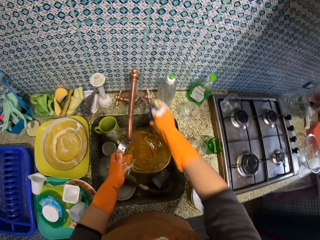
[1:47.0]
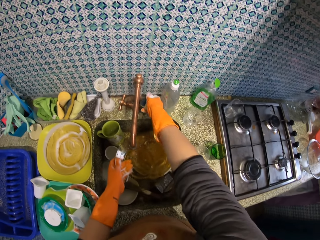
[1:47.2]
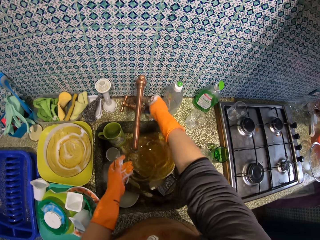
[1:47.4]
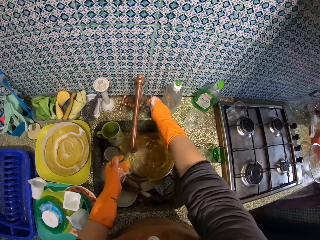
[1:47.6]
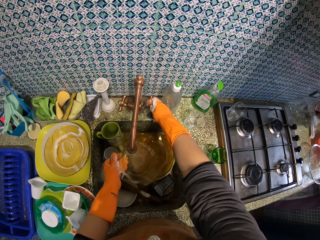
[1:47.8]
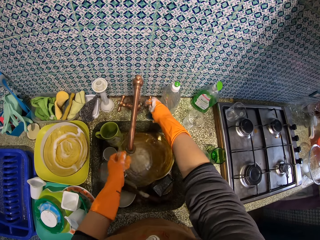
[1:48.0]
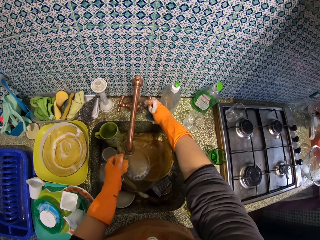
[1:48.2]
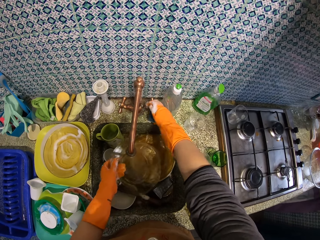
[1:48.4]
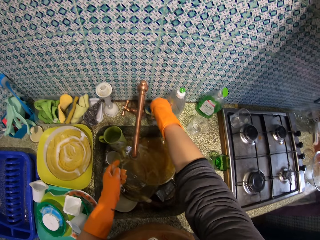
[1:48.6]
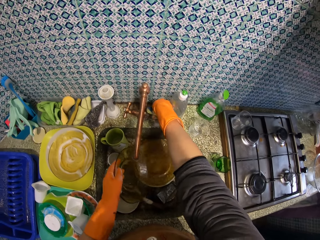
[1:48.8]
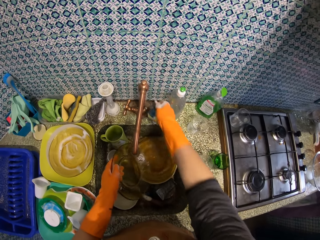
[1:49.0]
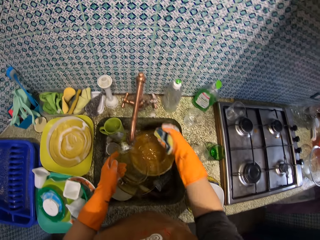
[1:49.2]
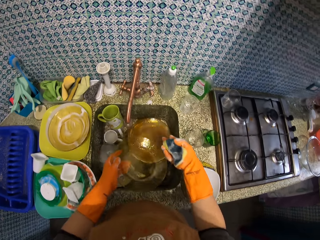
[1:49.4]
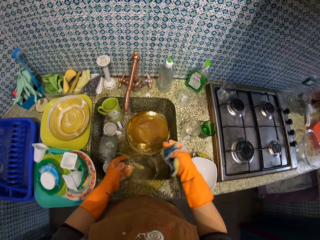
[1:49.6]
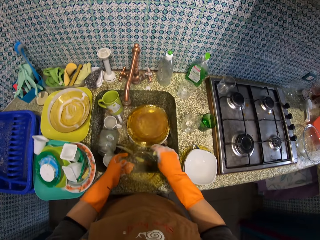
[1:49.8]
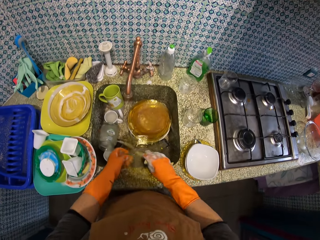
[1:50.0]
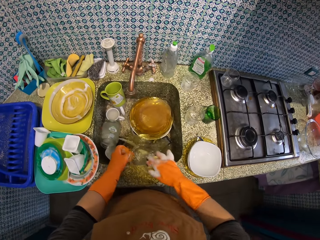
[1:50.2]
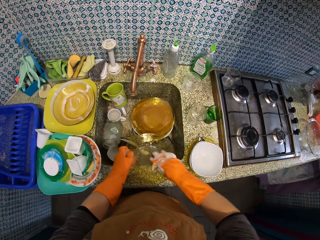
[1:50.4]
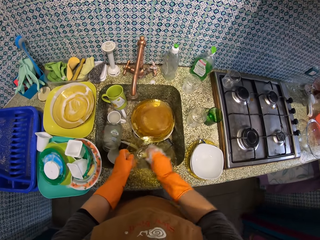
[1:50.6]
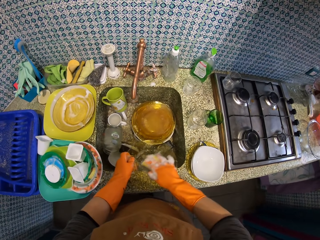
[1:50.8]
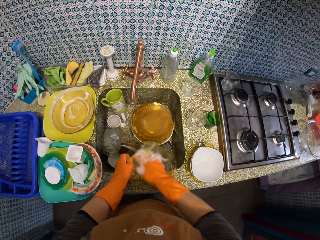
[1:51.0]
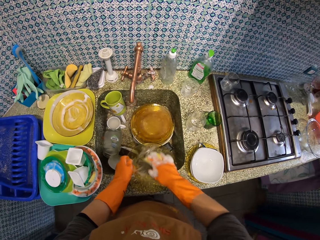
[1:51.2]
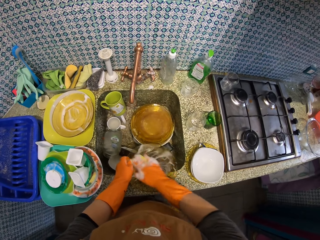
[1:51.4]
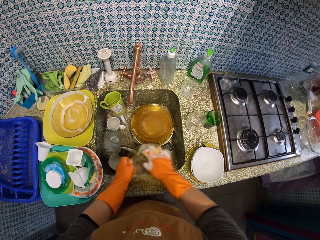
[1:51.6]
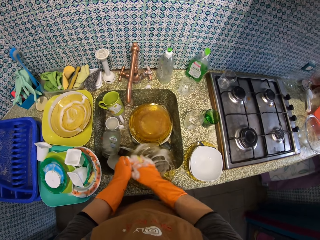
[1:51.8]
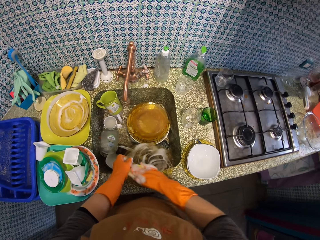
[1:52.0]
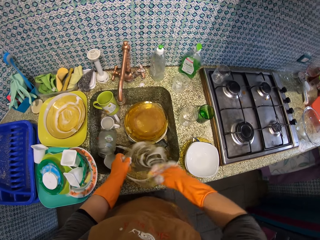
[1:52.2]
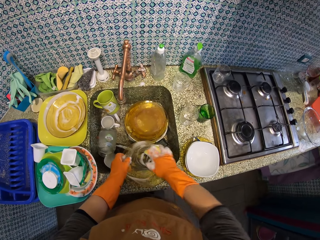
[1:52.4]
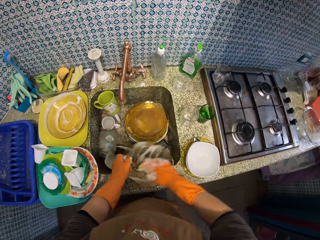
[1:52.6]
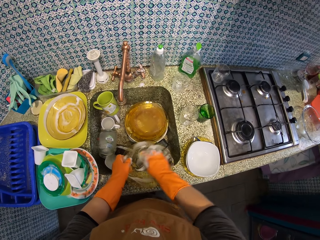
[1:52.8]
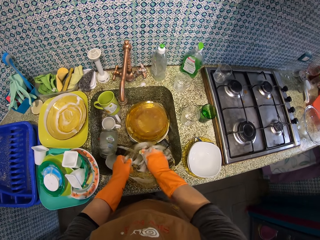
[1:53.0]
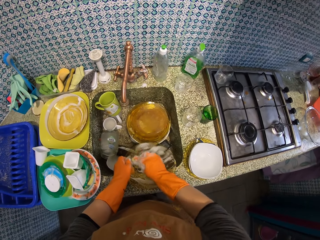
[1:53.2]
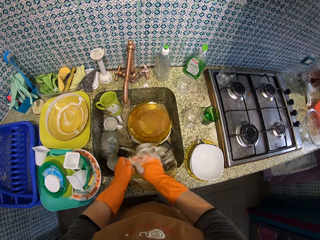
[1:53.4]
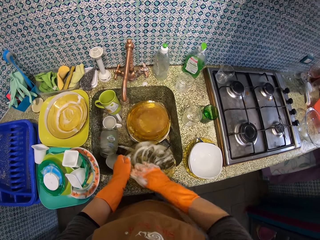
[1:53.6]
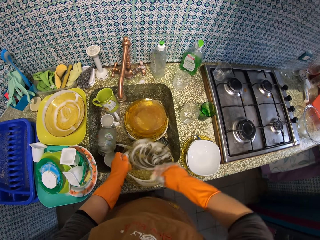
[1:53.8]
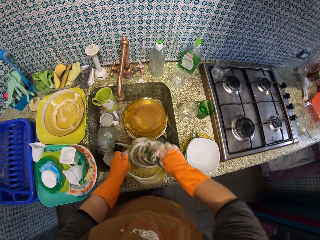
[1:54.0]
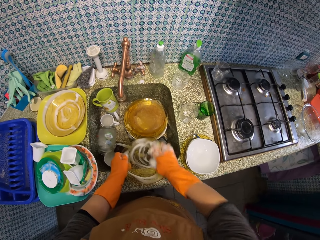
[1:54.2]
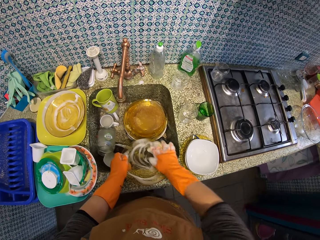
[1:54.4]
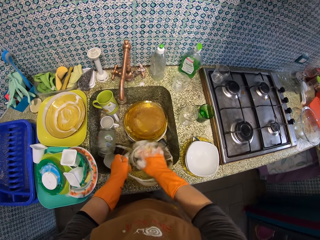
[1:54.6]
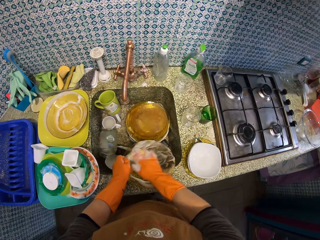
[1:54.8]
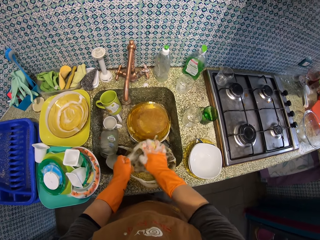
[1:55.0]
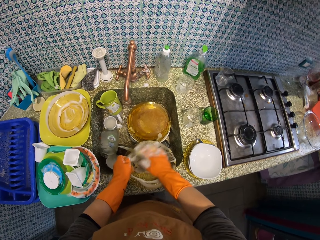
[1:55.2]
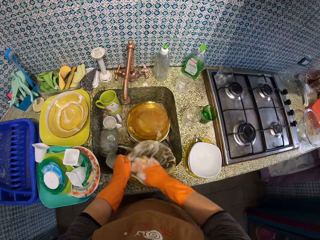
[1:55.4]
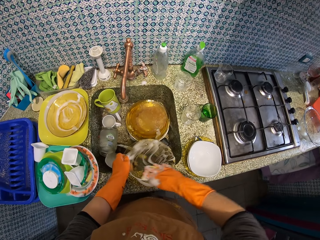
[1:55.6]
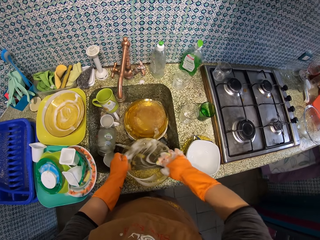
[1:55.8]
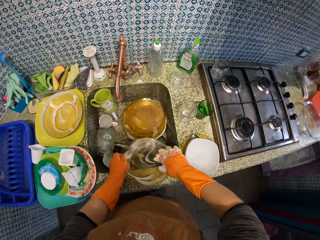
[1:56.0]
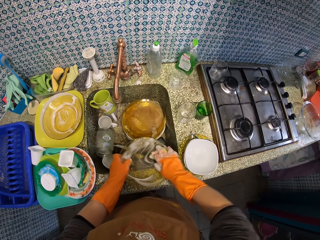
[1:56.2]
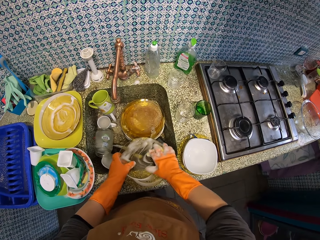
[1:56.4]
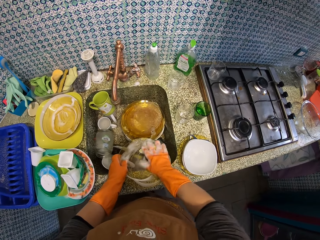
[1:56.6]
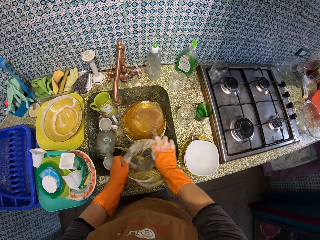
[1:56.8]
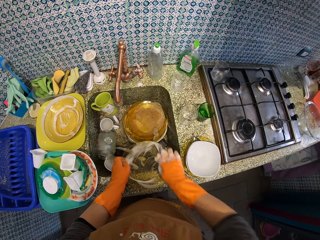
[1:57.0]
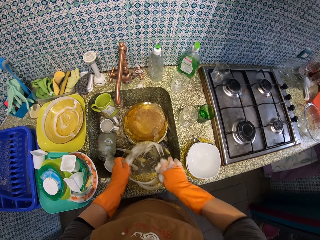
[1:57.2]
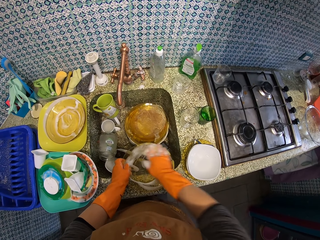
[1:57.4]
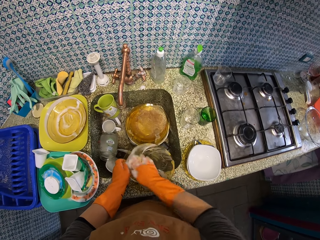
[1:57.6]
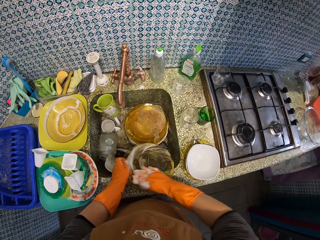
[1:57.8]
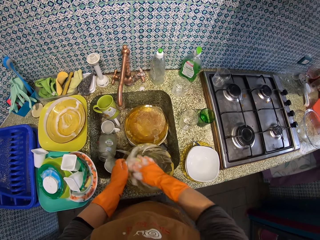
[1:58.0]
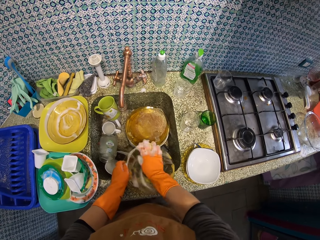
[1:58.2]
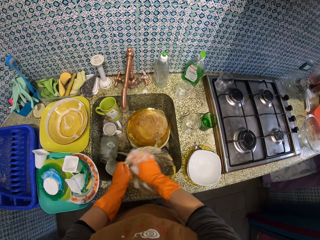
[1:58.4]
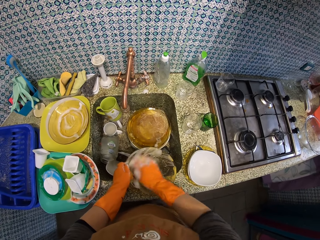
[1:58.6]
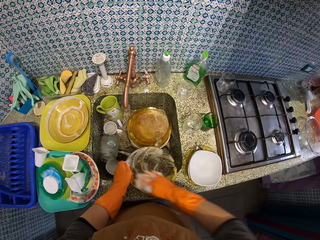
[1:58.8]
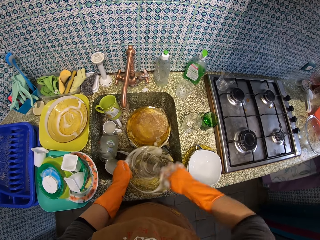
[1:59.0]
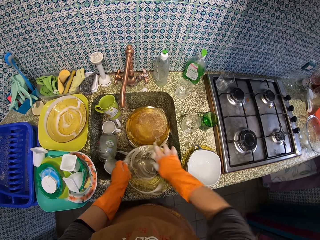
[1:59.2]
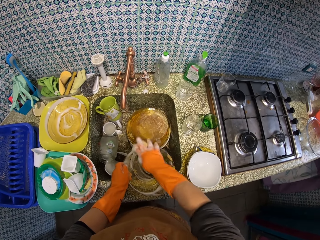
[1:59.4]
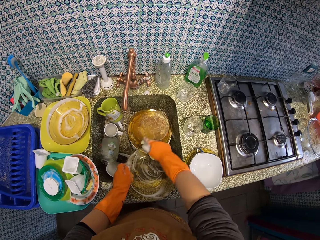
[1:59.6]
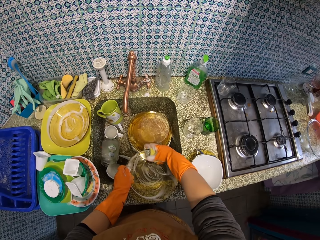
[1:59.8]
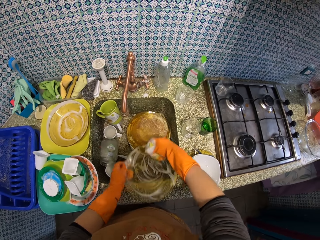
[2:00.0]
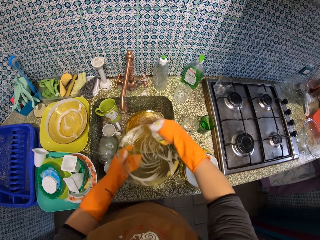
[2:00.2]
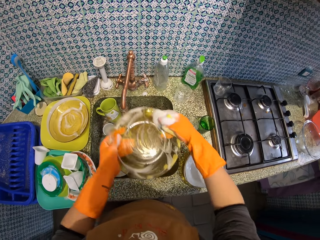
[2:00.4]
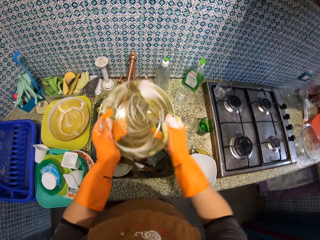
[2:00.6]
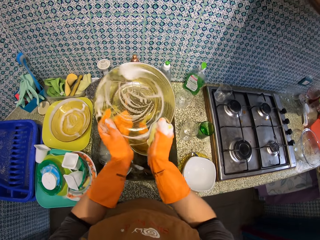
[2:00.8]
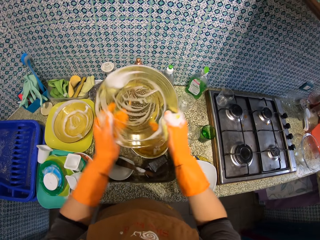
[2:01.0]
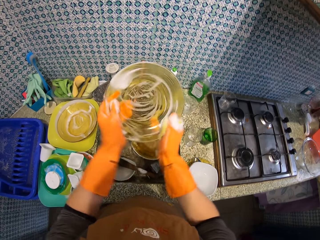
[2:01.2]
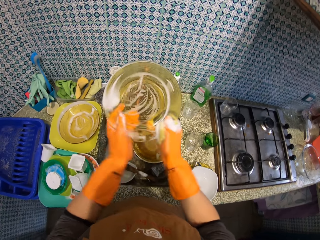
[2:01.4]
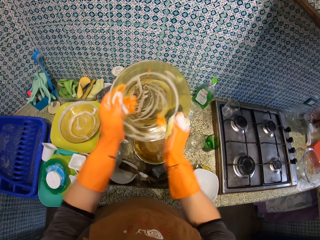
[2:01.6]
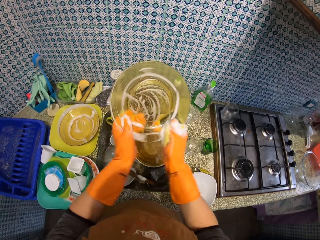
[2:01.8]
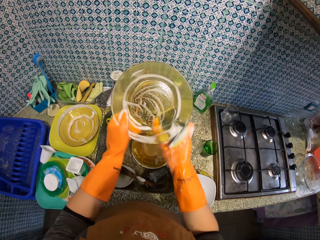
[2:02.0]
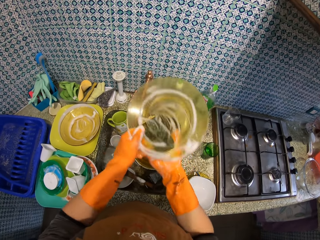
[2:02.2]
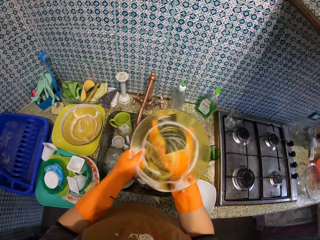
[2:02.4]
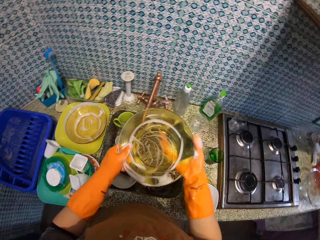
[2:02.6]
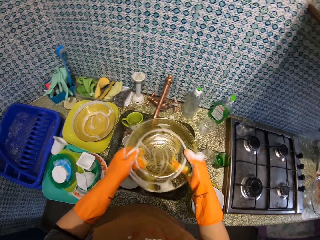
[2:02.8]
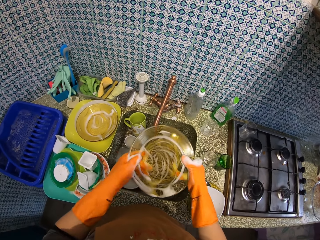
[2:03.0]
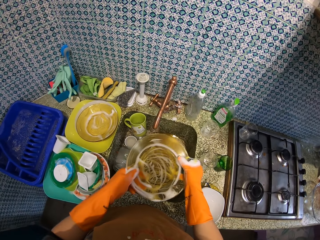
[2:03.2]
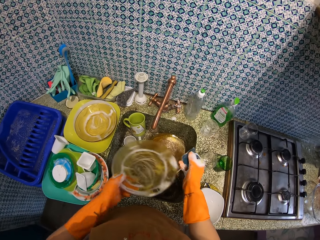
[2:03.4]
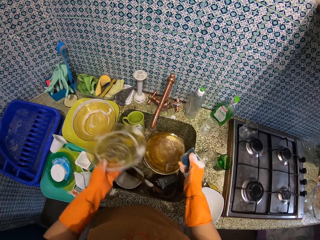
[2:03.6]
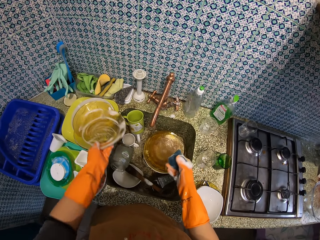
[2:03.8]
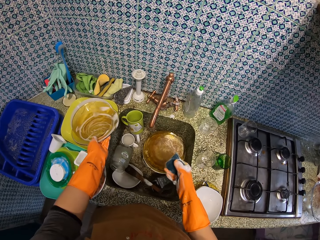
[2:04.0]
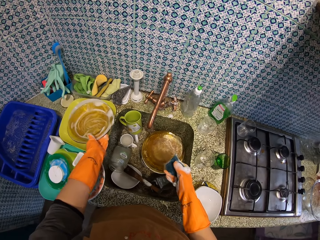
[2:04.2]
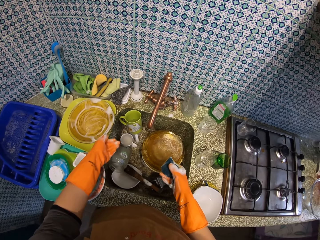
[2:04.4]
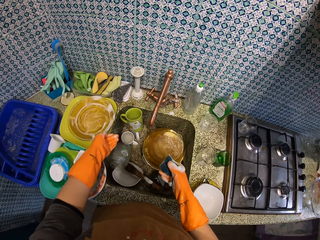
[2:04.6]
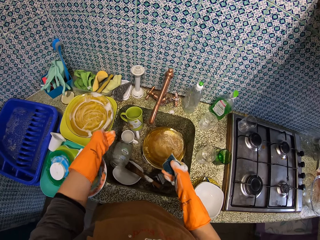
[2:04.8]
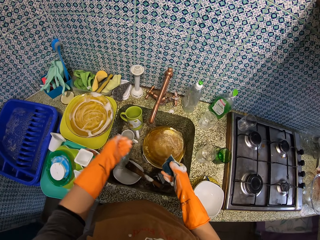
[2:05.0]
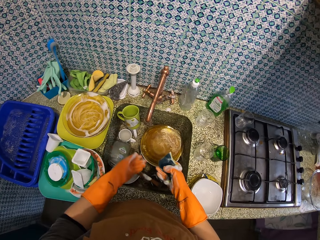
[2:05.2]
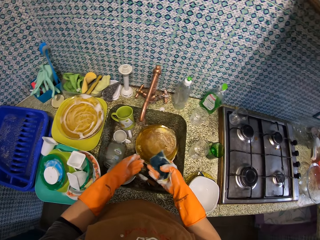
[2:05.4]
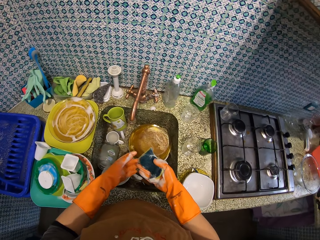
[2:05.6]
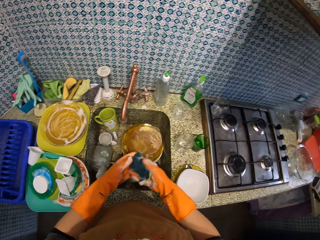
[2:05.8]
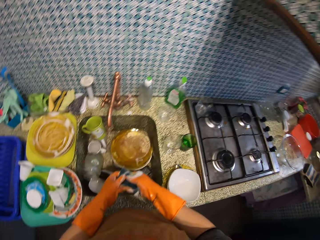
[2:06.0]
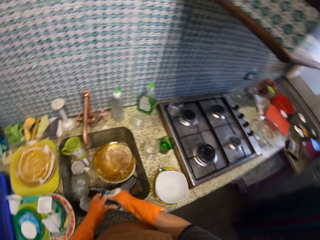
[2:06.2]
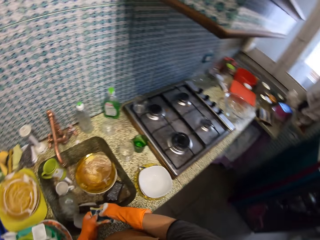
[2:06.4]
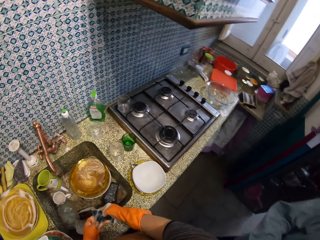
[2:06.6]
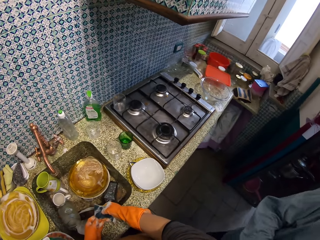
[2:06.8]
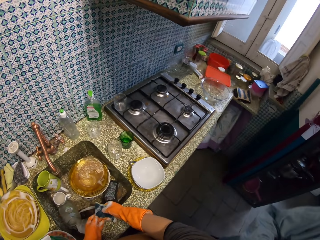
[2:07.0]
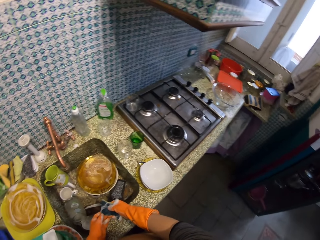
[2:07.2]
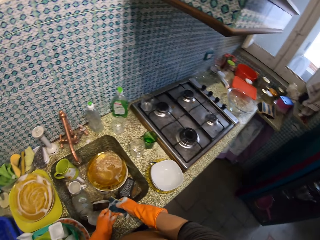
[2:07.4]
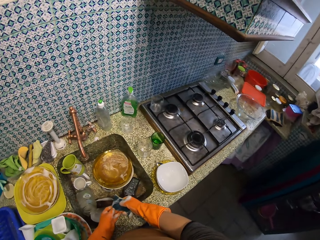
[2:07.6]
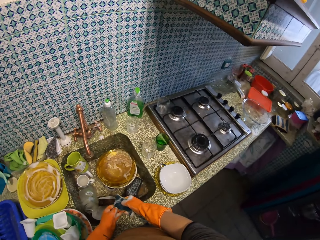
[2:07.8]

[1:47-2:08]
The camera wearer opens the water tap with his right hand. He rinses the plate with tap water with his left hand. He closes the water tap. He washes the plate with a scouring pad with his right hand. He drops the plate on the edge of the sink with his left hand. He lifts up the plate with both hands. He drops the plate on another plate in the tray with his left hand. He adjusts the plate. He holds the sponge with both hands. He looks around the kitchen counter.
